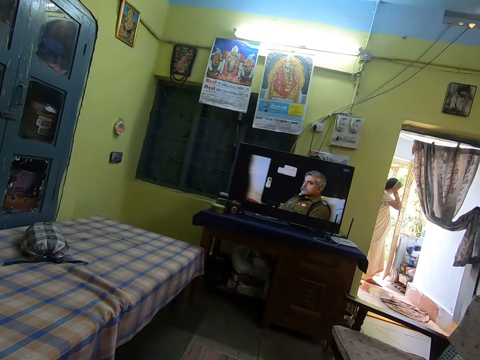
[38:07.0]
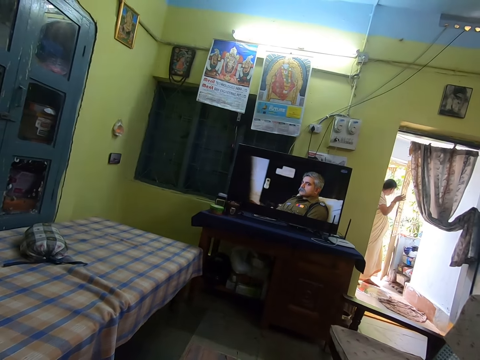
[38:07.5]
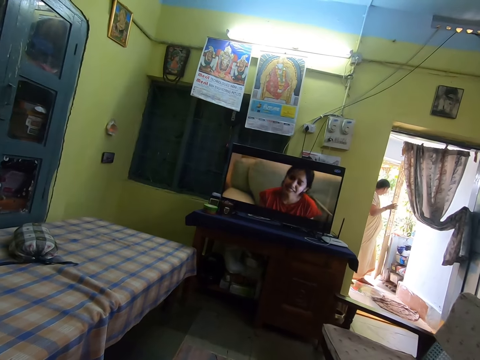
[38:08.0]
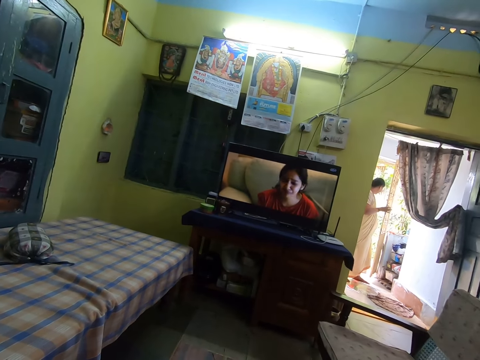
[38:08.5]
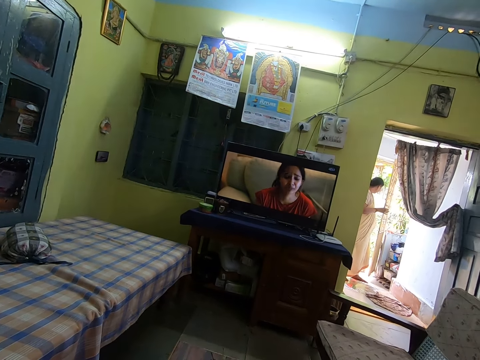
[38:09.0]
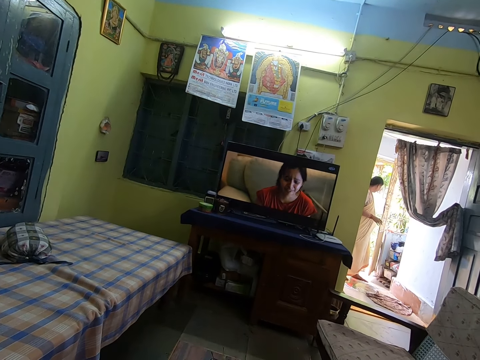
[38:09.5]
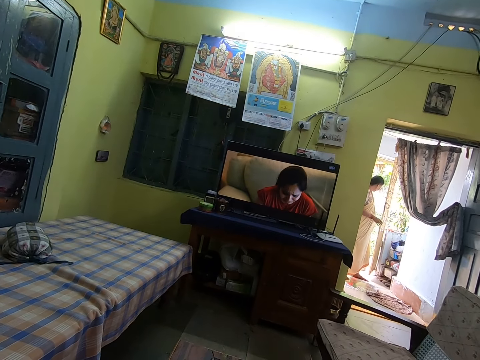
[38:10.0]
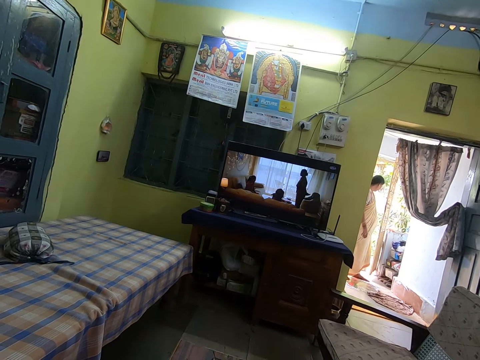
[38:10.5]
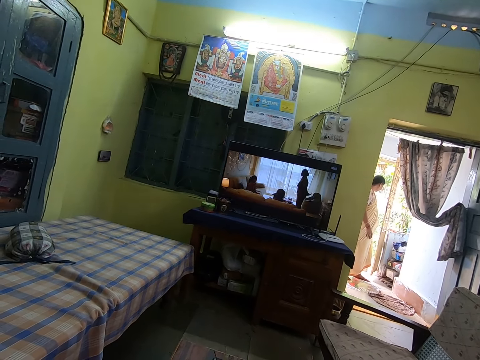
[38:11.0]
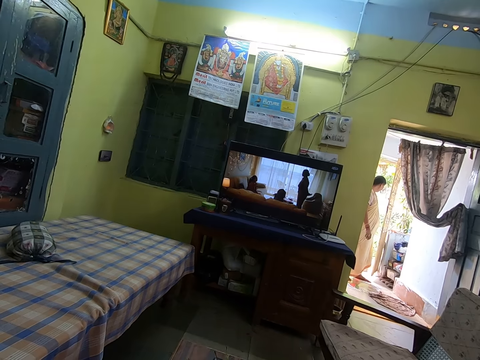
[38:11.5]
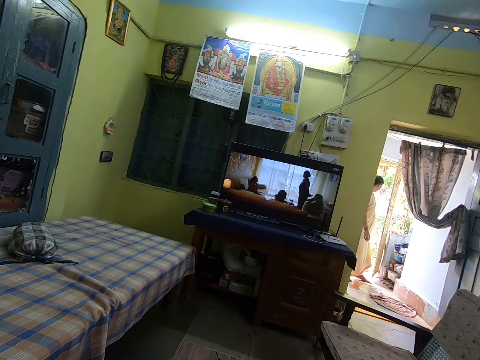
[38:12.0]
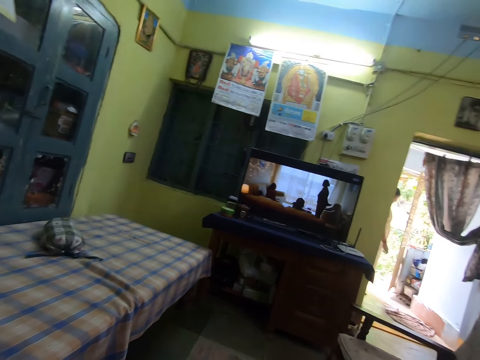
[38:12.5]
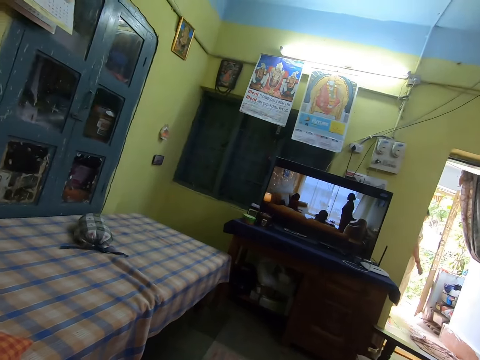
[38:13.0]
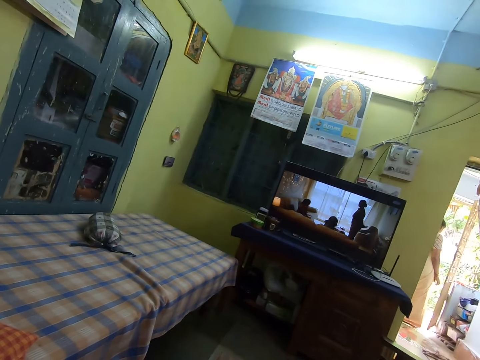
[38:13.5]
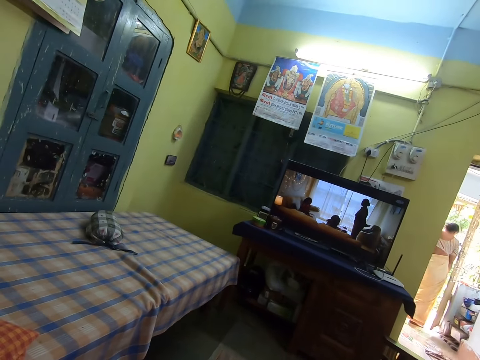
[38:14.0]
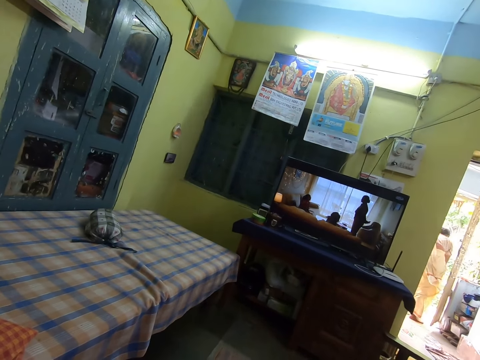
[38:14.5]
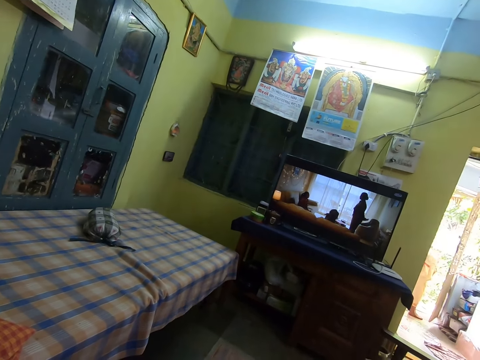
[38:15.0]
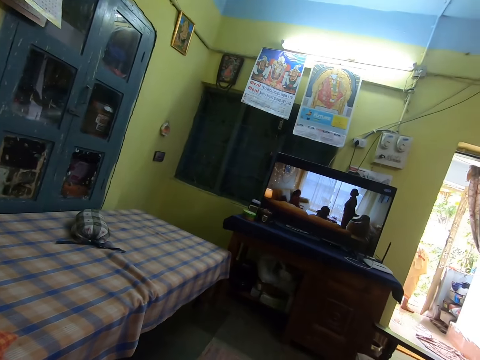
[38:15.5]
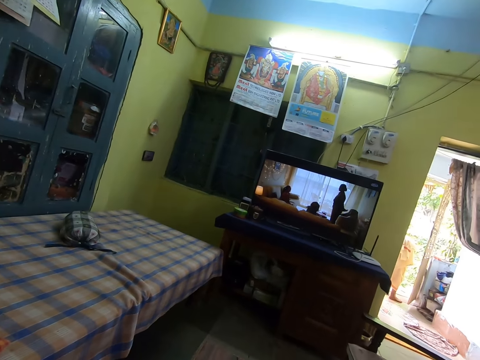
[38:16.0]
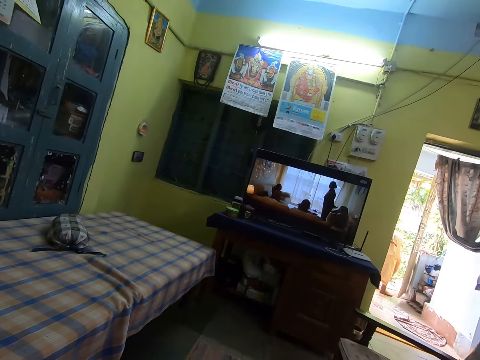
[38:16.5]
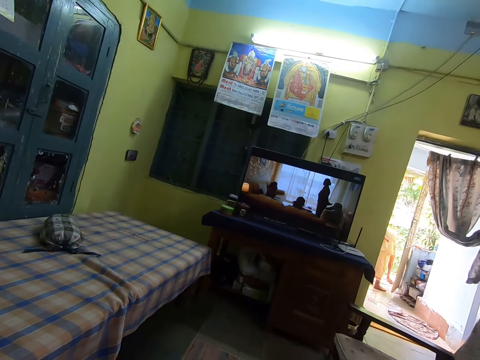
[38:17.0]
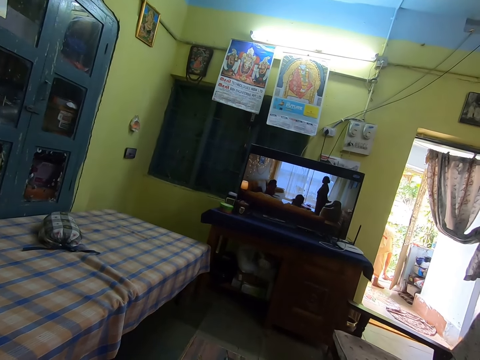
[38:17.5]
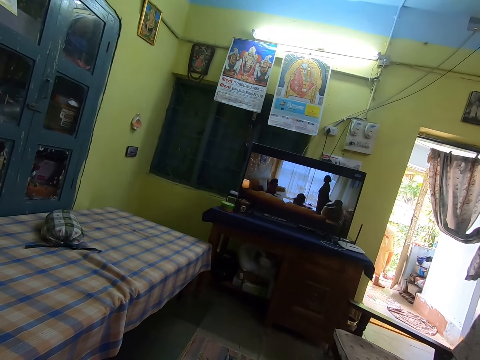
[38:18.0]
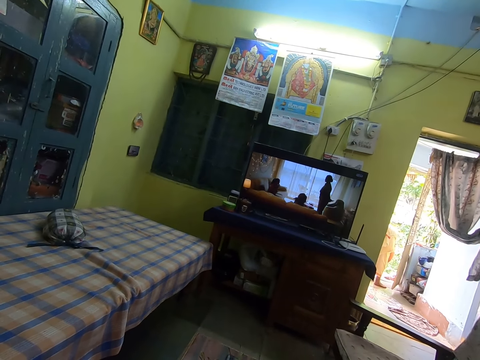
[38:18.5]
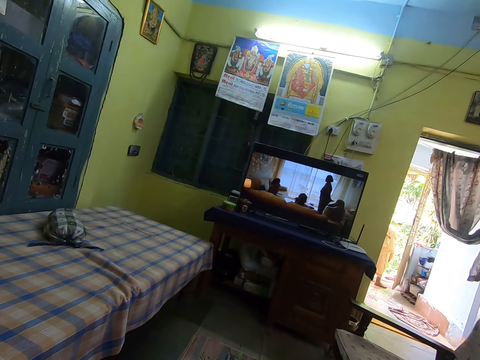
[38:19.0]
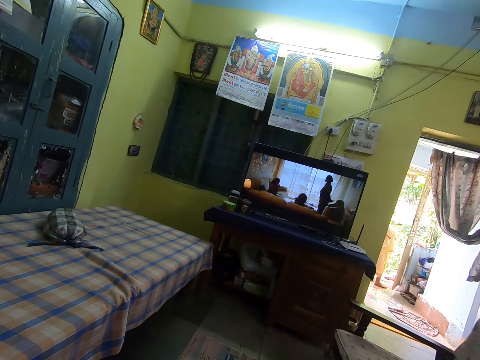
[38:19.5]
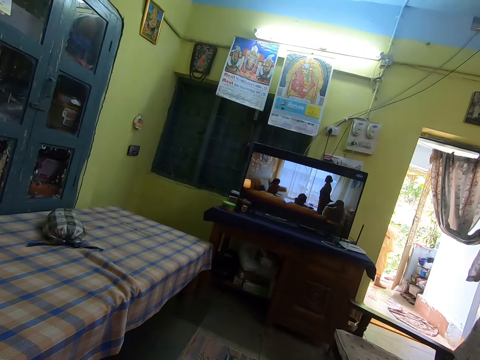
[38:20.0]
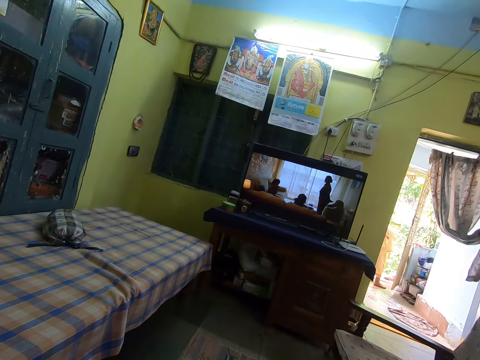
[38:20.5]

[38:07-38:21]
A person walks on the floor. The person does something.

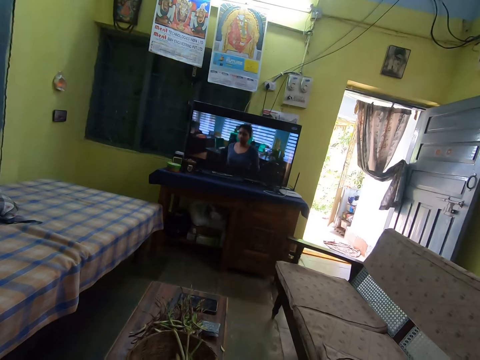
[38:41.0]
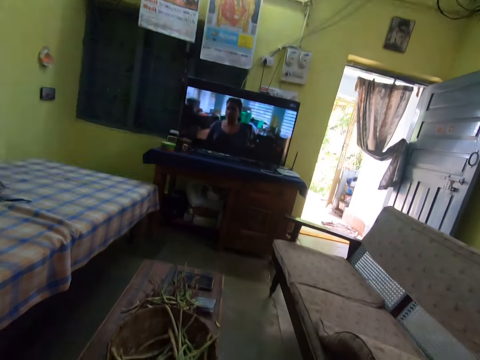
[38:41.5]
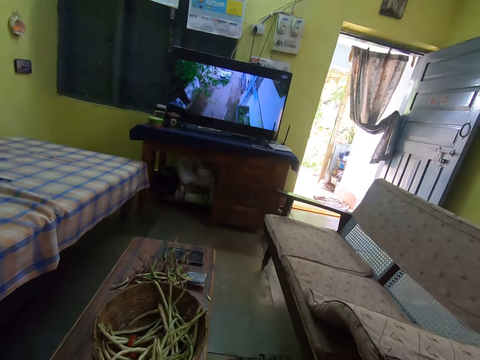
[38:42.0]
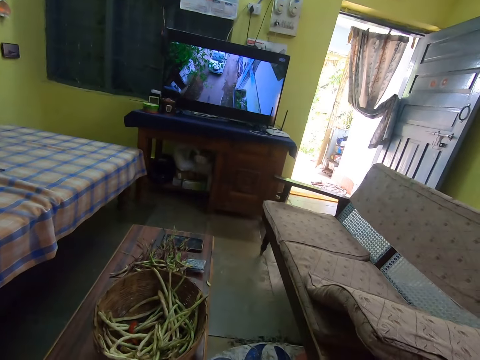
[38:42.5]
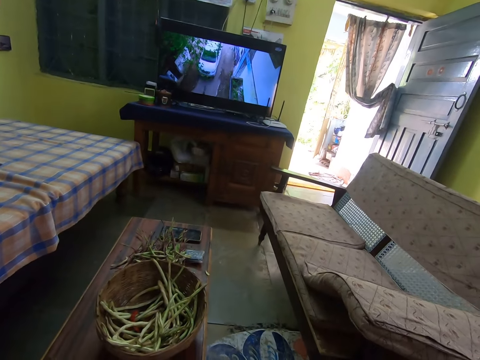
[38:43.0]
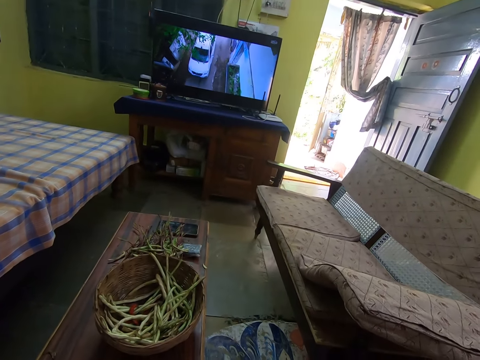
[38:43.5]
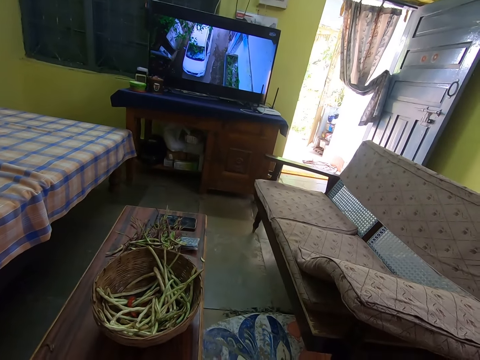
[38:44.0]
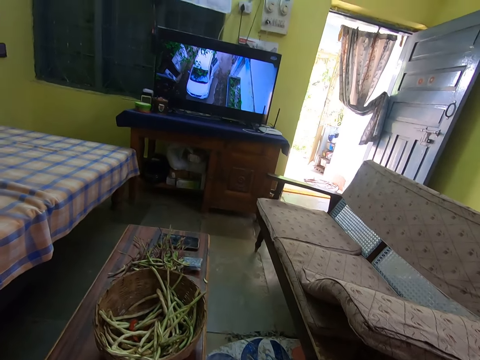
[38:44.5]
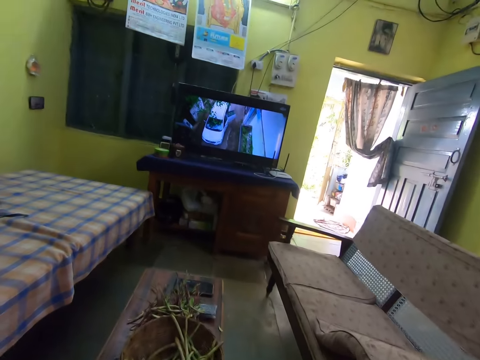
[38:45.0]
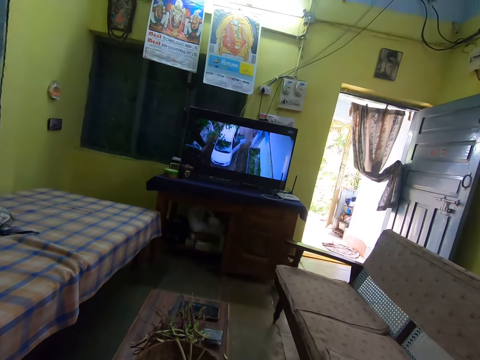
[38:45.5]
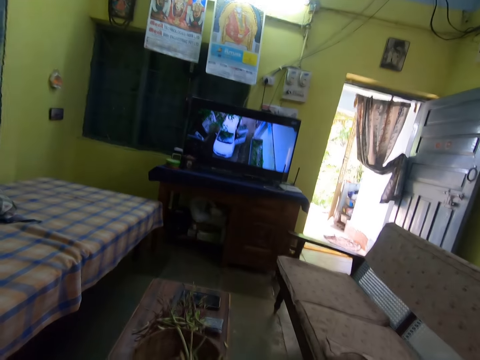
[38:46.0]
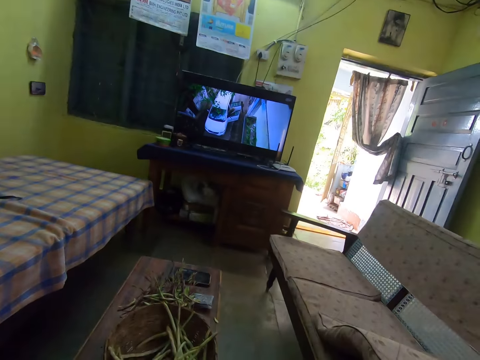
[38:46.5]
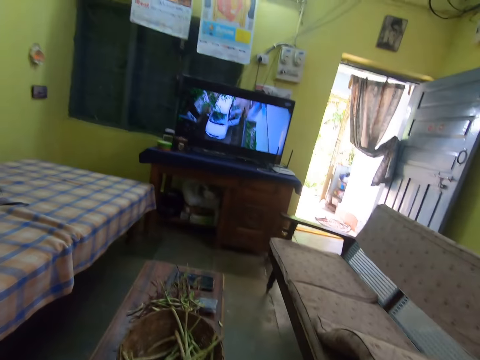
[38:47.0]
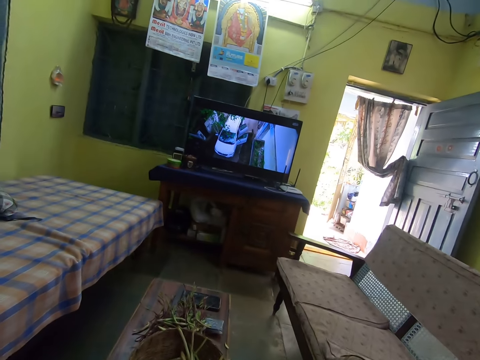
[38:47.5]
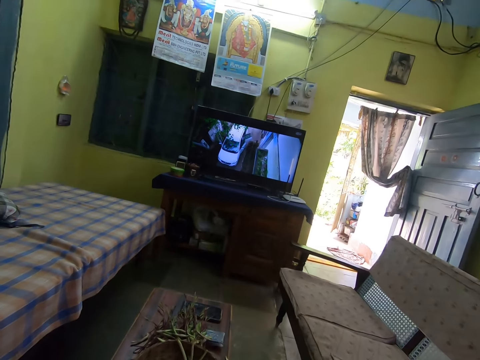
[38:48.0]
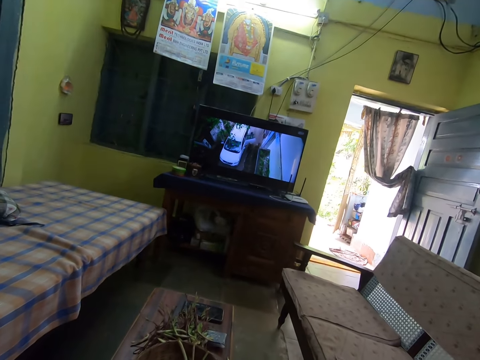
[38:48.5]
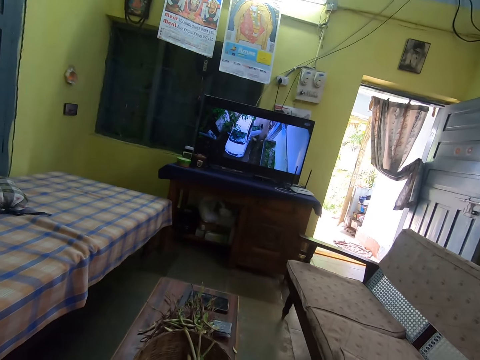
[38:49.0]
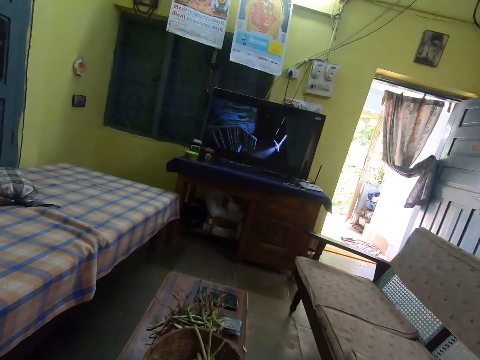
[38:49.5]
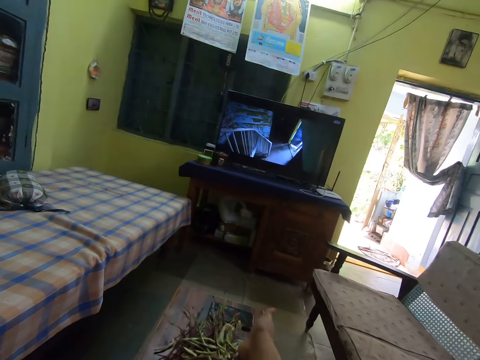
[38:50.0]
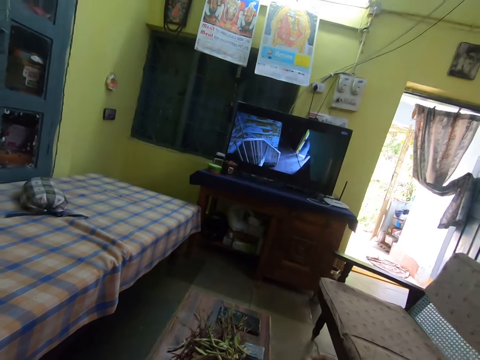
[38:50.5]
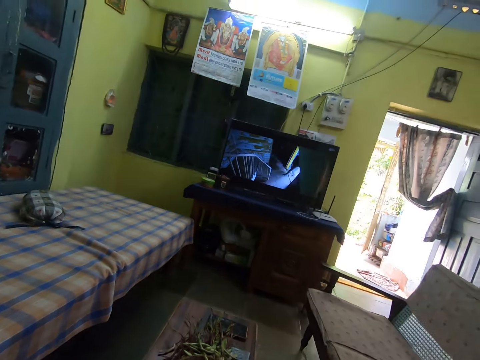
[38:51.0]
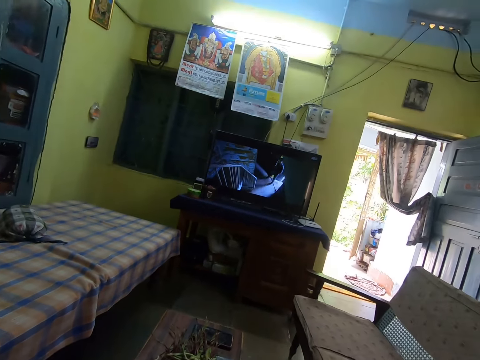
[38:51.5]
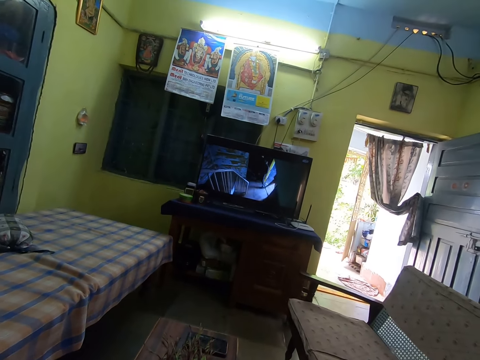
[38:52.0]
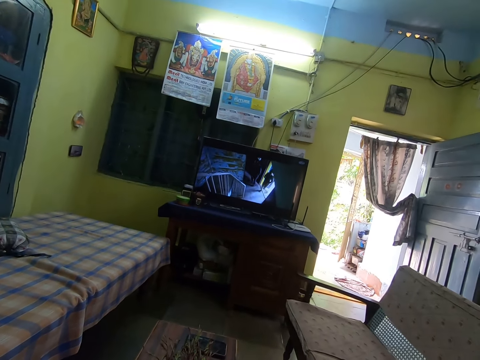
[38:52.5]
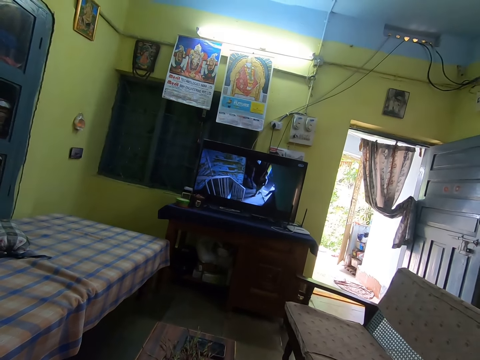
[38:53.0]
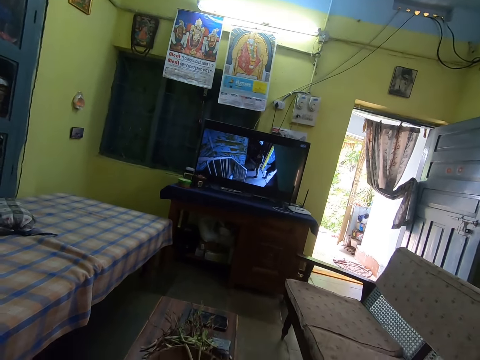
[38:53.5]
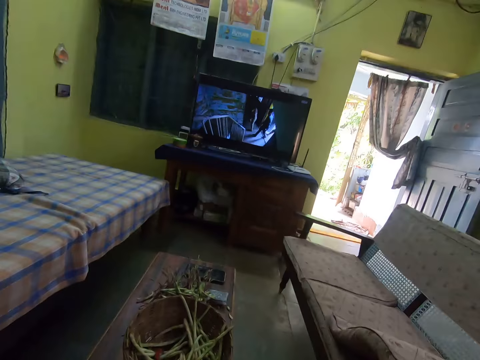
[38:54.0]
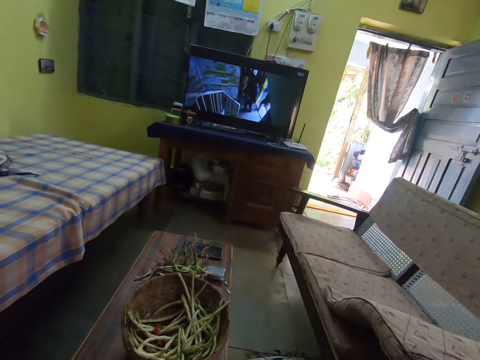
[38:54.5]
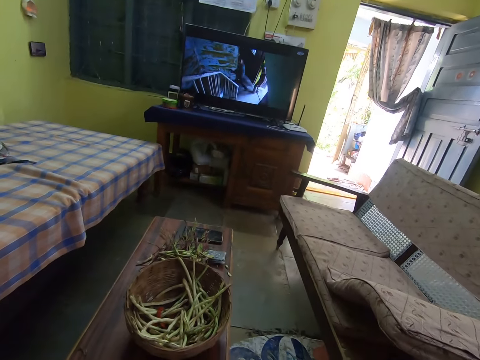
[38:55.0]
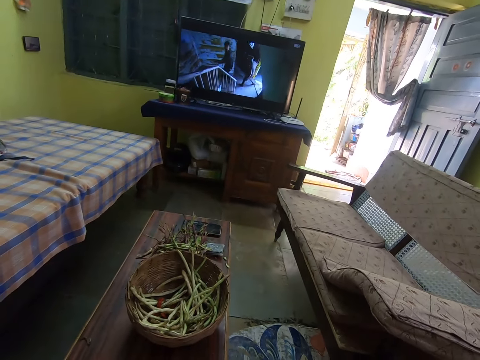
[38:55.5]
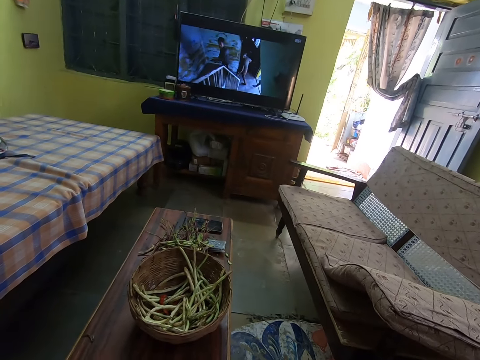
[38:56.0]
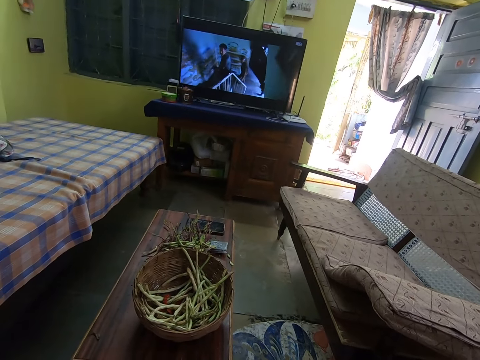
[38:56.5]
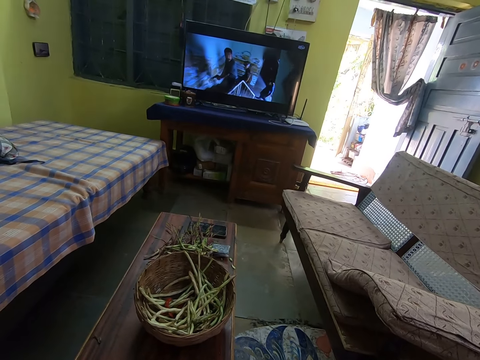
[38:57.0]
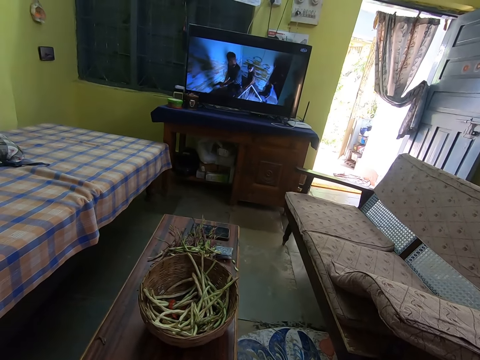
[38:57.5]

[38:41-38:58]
The camera wearer does something on the table. They throw an object on the table.
